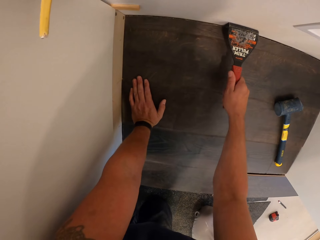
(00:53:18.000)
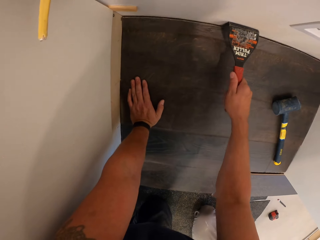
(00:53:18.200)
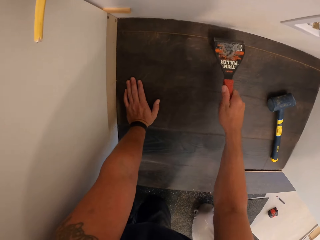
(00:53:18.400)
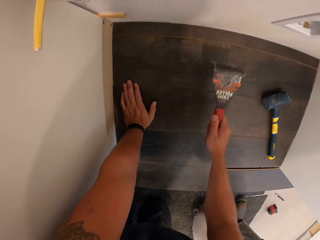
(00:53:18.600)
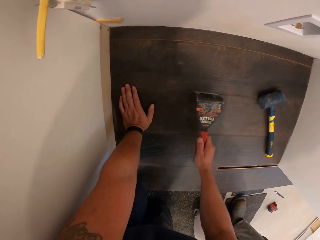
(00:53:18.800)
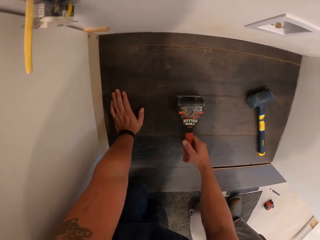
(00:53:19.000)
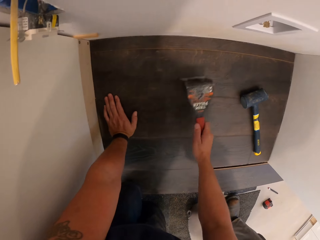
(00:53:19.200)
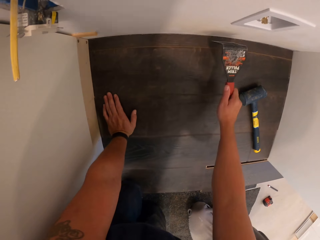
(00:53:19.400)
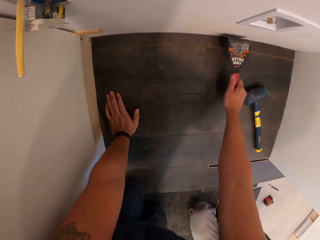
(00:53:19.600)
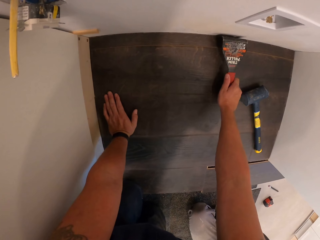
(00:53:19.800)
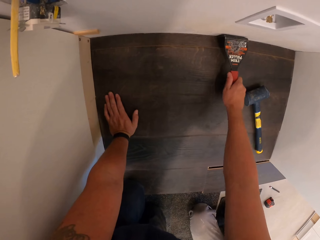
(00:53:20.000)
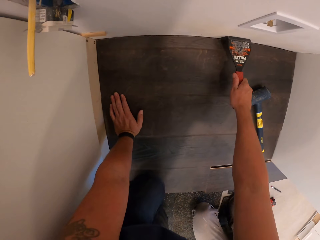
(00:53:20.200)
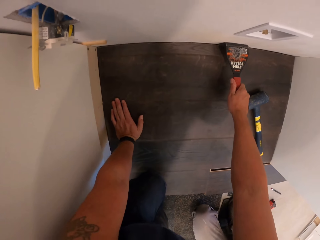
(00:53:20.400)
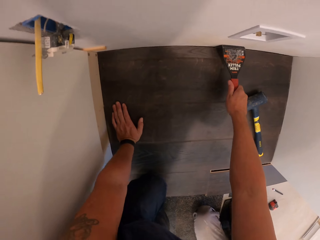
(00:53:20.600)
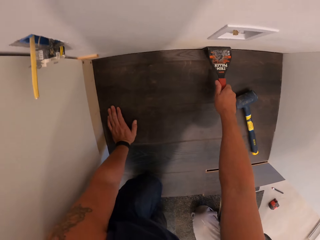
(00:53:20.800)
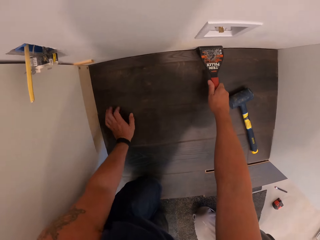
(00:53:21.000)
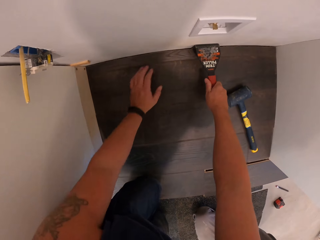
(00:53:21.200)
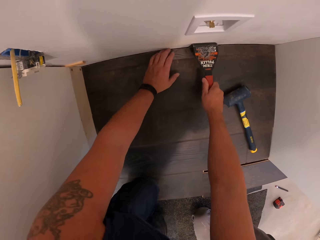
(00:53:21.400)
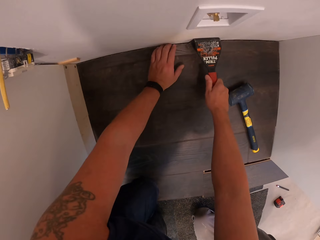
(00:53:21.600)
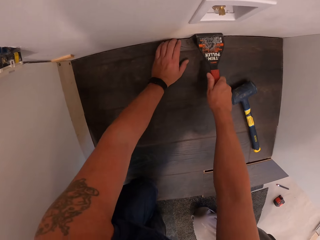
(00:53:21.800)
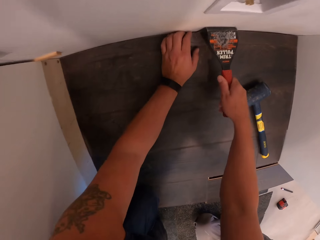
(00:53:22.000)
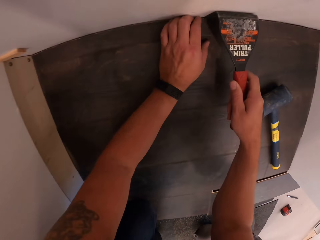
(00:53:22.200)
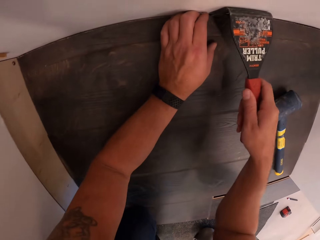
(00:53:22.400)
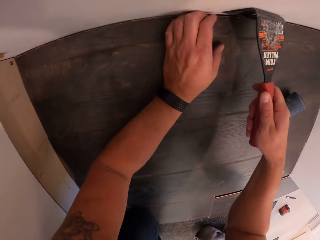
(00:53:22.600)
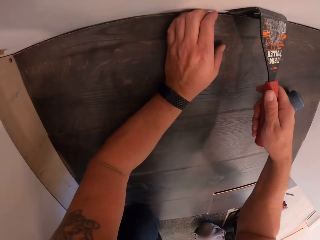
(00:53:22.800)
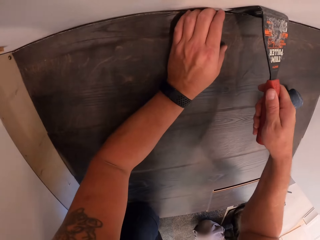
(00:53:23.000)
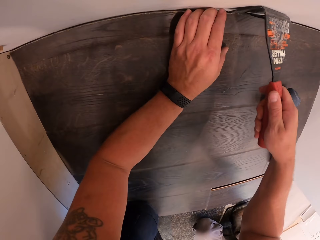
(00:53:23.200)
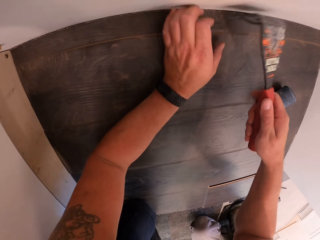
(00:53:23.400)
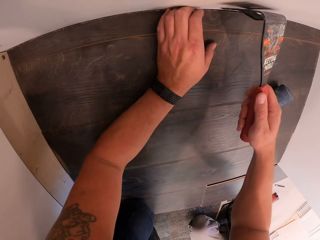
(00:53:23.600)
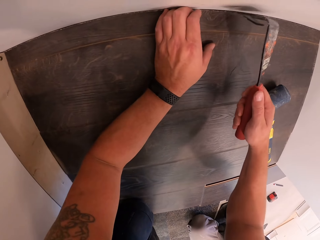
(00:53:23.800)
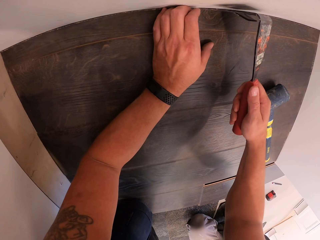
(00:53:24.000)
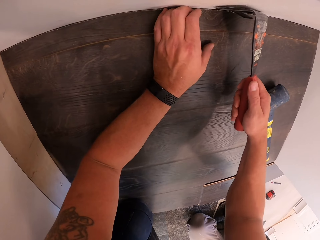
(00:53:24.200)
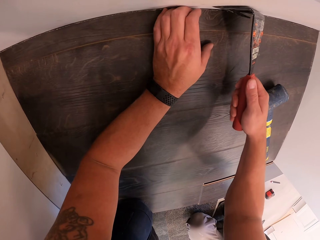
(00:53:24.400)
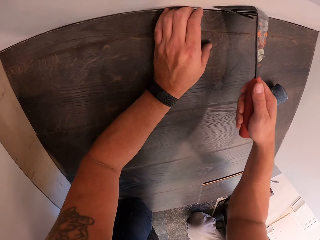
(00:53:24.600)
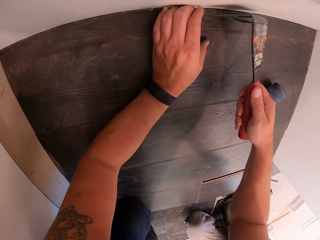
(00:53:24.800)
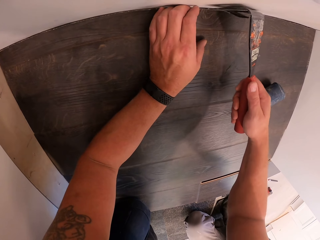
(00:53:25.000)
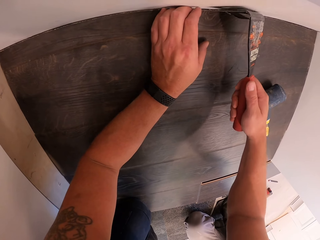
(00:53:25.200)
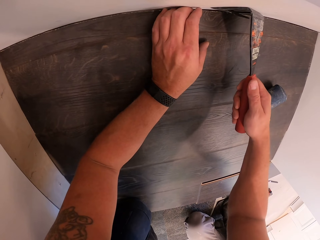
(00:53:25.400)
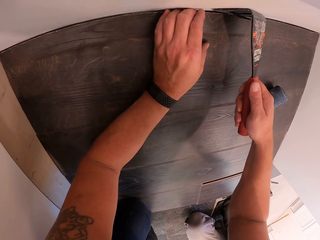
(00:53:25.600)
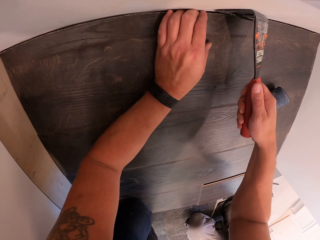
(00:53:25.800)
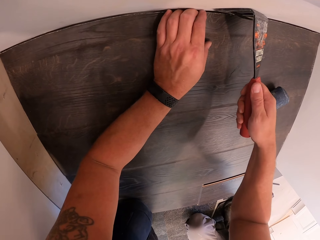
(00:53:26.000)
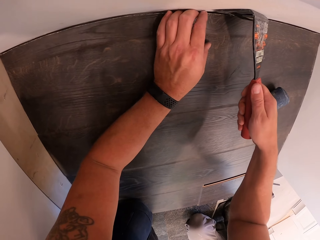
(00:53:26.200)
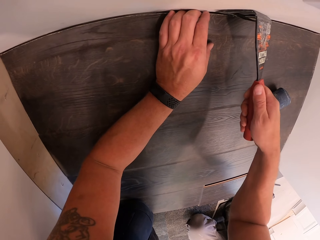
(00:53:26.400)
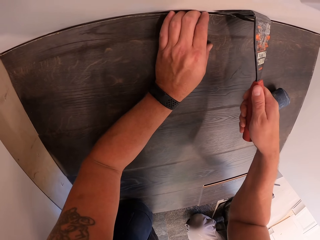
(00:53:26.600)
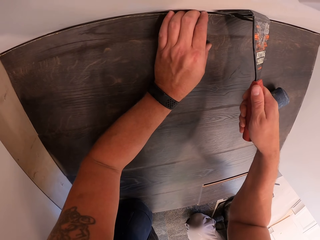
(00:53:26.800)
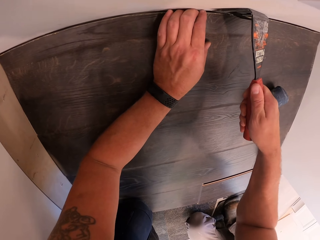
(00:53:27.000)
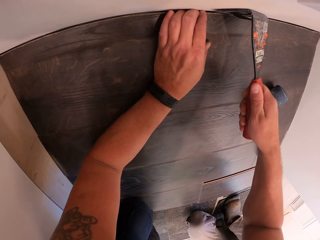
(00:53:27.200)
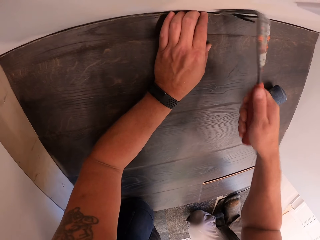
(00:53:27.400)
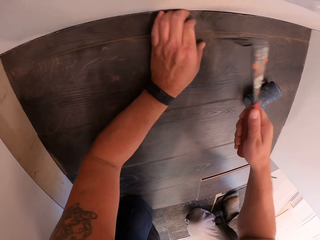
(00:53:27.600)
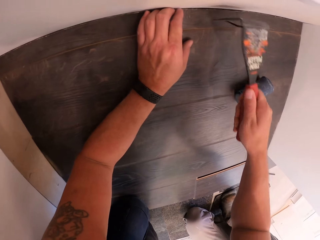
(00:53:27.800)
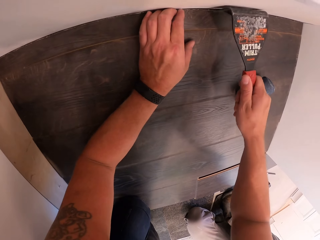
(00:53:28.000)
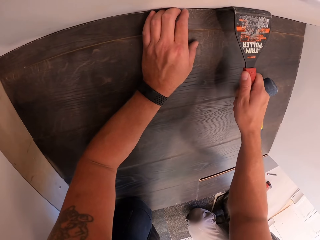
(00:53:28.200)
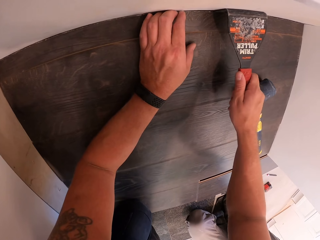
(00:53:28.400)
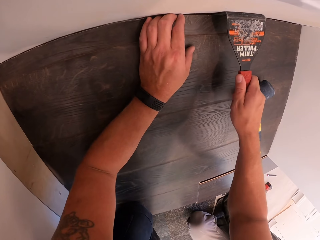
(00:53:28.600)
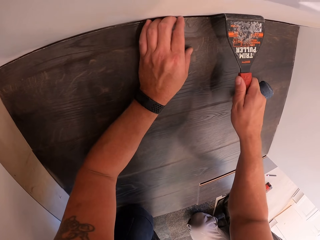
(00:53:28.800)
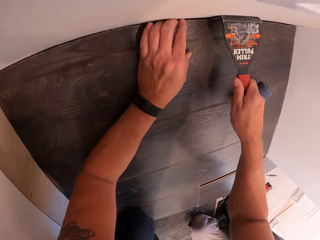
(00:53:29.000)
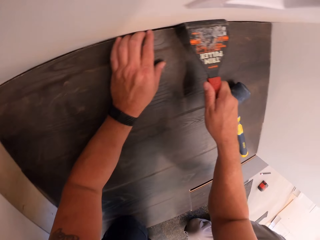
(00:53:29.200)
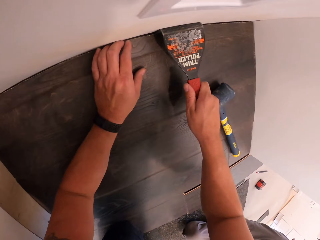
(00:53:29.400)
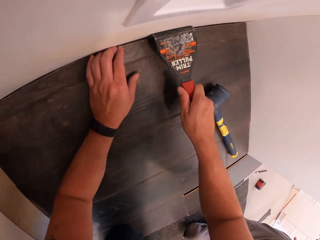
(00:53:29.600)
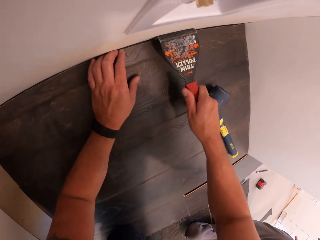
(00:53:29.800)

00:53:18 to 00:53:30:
The camera wearer removes the timber.

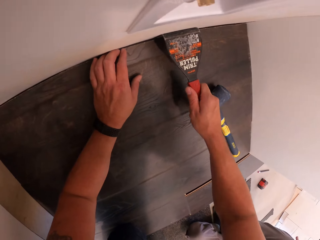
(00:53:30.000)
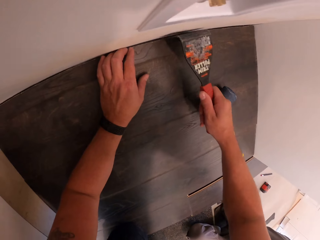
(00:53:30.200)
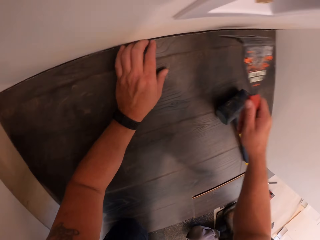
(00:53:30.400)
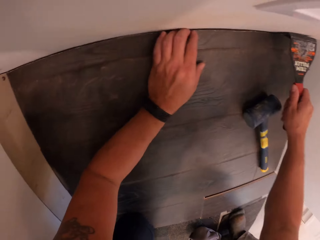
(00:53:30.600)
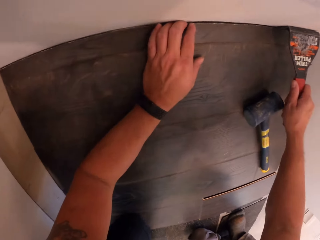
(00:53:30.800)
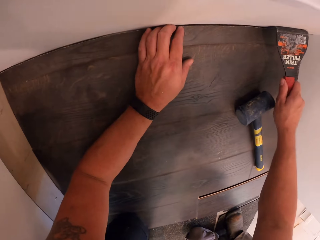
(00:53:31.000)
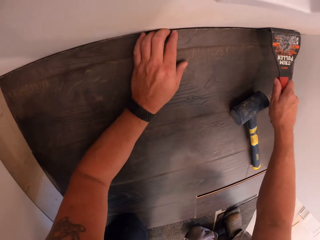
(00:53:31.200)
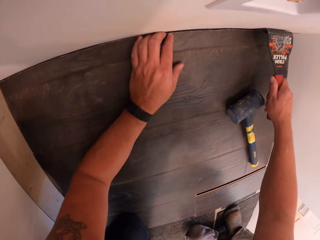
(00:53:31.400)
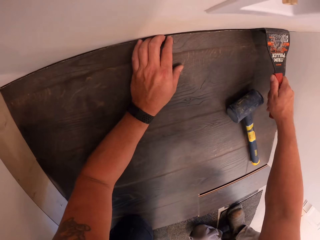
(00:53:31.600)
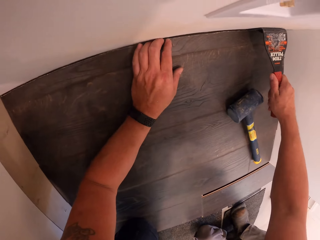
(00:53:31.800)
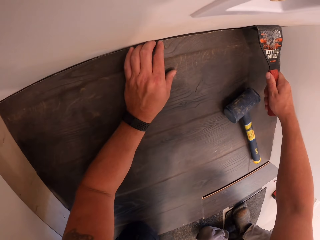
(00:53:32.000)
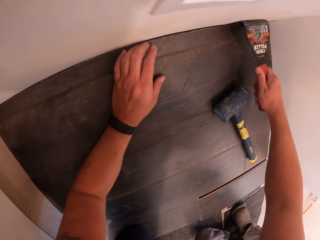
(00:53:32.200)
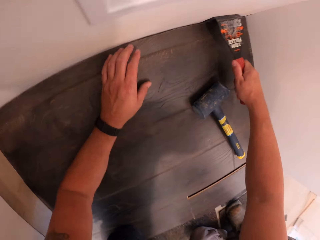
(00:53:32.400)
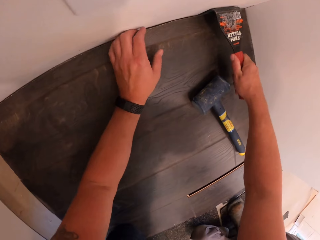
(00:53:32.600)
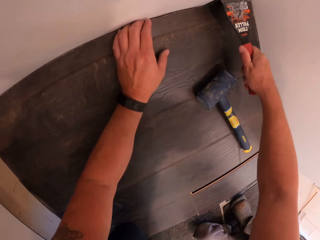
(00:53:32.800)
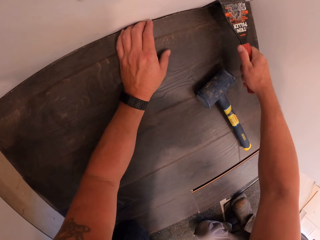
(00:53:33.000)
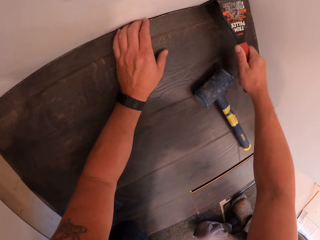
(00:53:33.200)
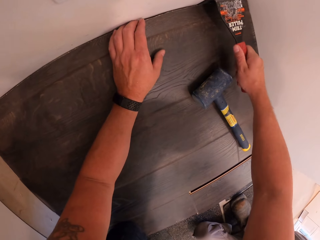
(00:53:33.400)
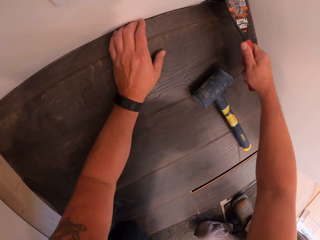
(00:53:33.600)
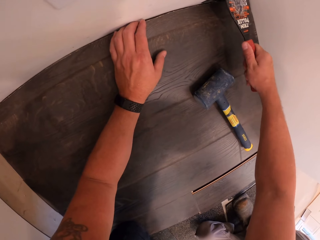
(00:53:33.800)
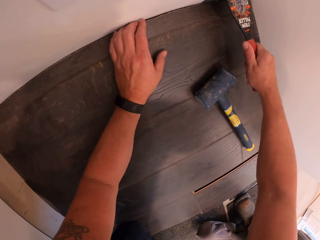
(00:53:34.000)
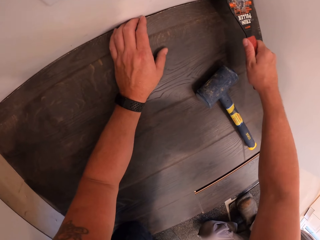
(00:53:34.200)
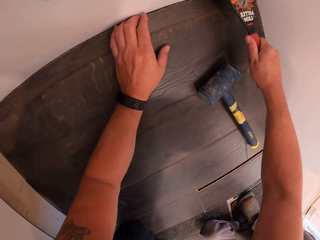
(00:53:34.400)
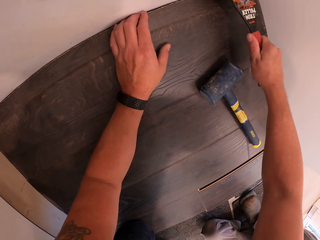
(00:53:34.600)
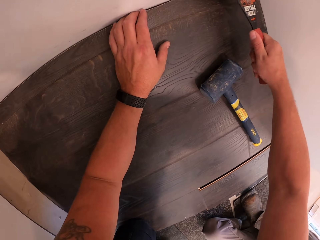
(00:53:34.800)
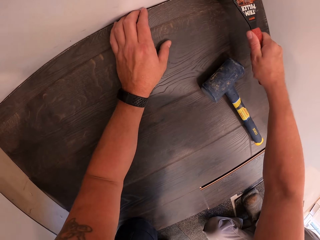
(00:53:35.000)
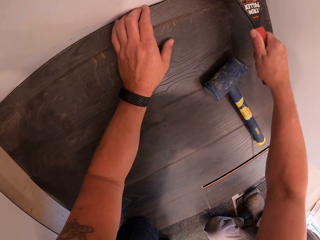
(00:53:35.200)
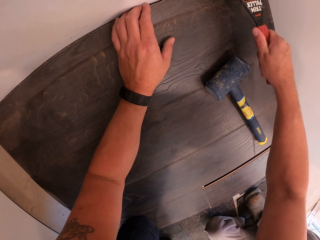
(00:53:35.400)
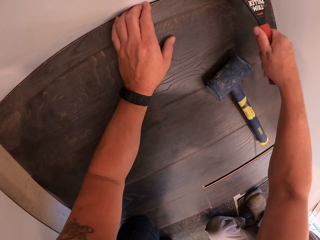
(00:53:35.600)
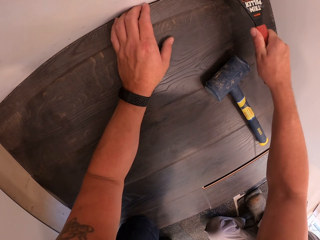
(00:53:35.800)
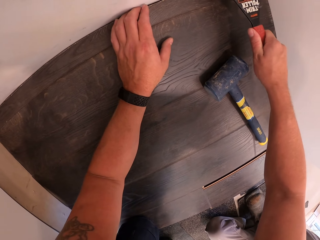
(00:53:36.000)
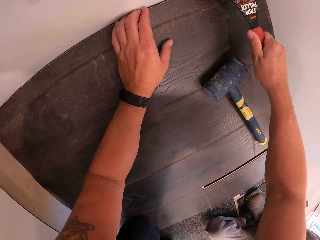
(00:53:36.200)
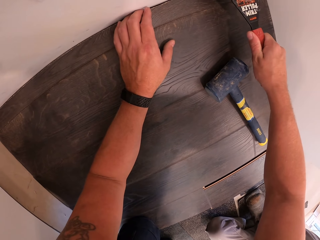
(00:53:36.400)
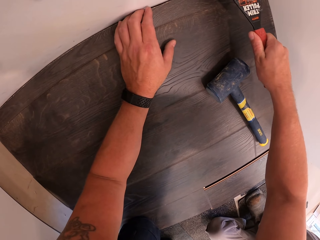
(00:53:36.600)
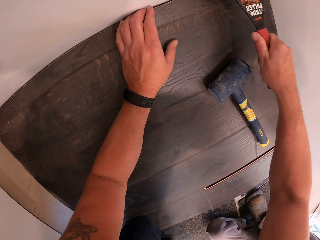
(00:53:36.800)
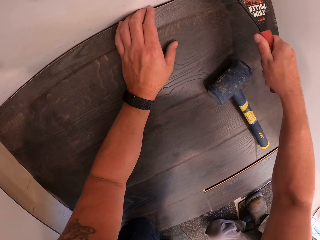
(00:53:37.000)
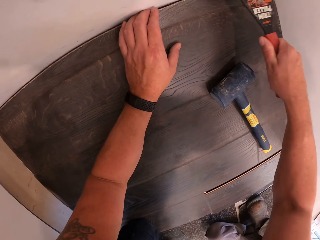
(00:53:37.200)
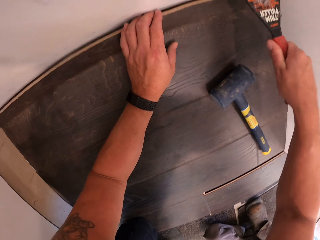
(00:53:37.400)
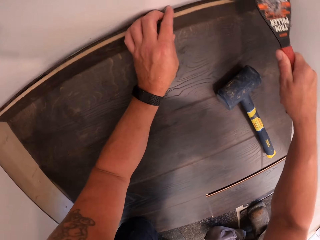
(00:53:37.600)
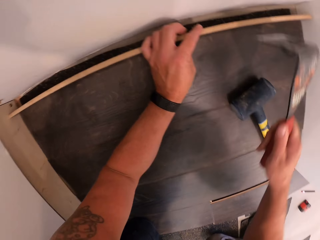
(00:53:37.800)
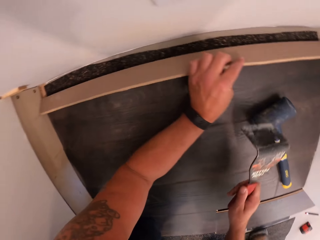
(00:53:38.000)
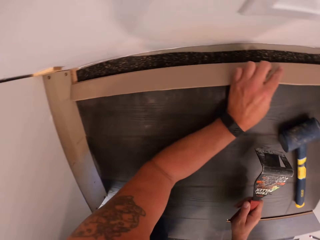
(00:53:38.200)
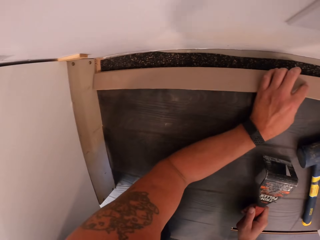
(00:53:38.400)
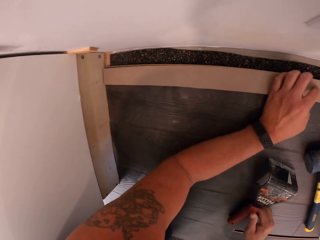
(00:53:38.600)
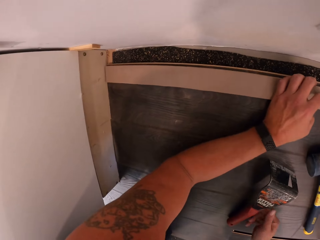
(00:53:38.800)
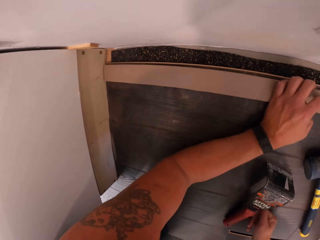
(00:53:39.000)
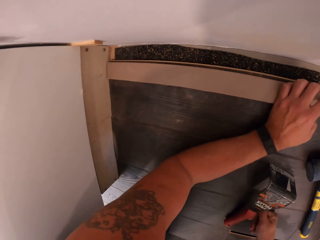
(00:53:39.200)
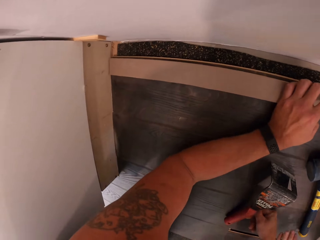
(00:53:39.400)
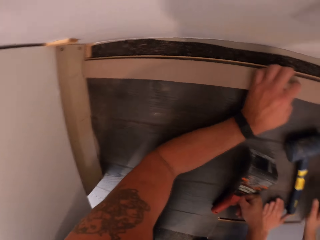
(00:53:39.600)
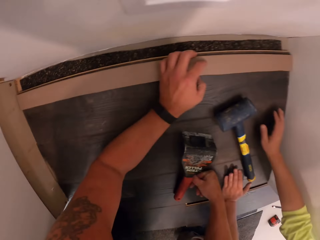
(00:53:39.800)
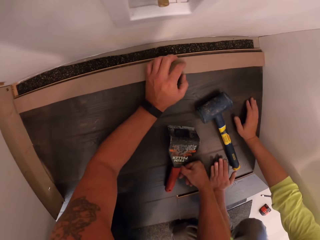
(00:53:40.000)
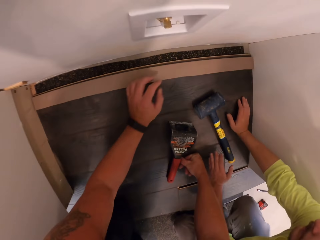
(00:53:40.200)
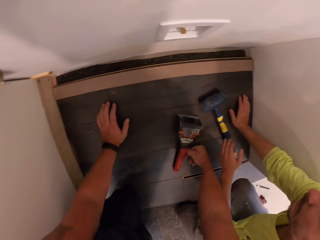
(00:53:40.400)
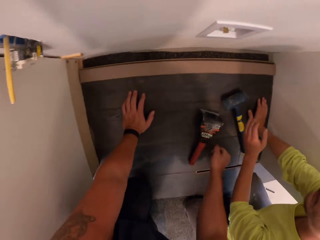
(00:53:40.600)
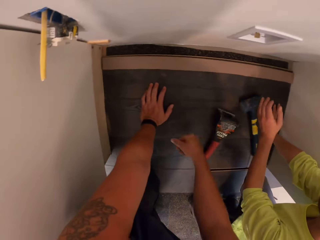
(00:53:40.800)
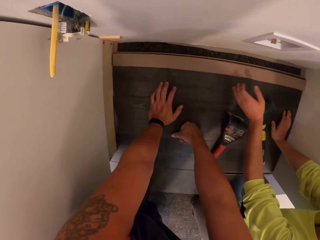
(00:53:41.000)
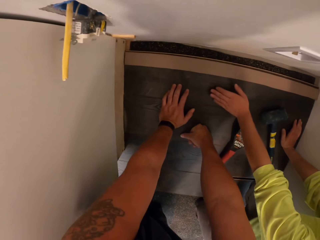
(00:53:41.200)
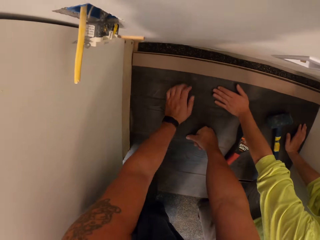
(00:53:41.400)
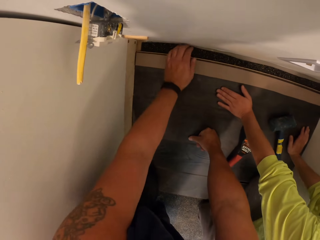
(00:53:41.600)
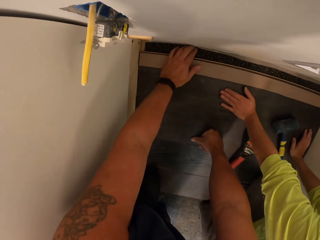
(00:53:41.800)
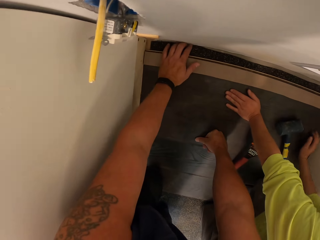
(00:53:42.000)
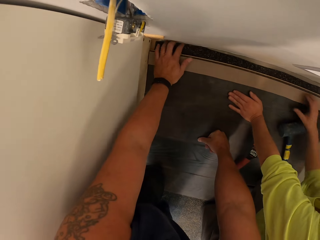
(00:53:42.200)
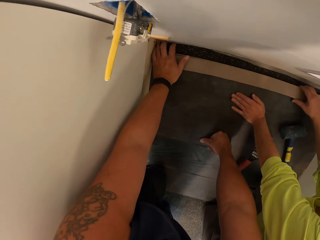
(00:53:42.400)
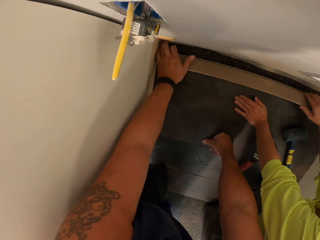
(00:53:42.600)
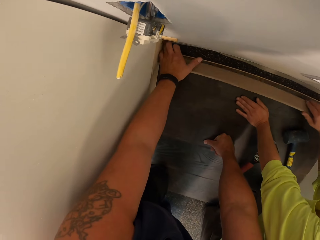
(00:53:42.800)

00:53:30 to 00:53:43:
The camera wearer holds the timber. He removes the plywood from the ground with his hand. He puts something on the floor. He places both hands on the floor. A person crawls forward.
